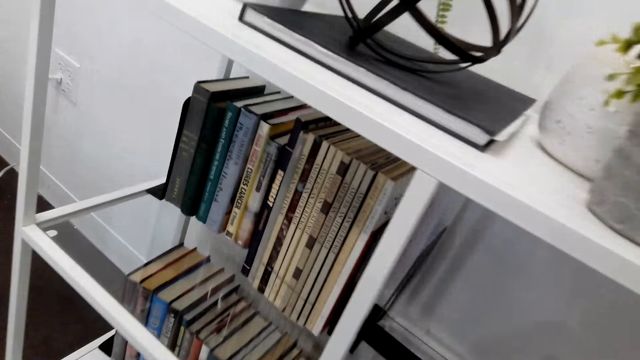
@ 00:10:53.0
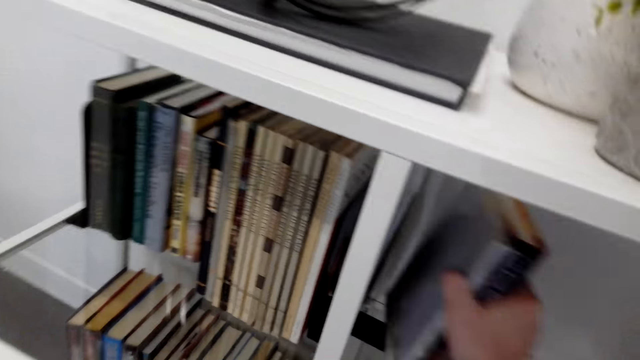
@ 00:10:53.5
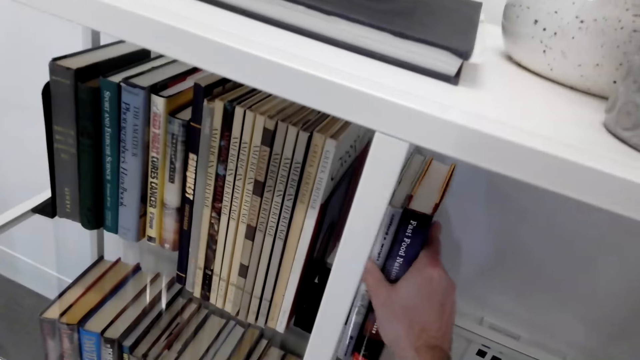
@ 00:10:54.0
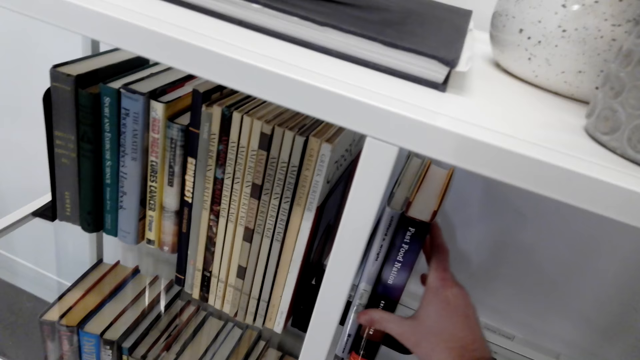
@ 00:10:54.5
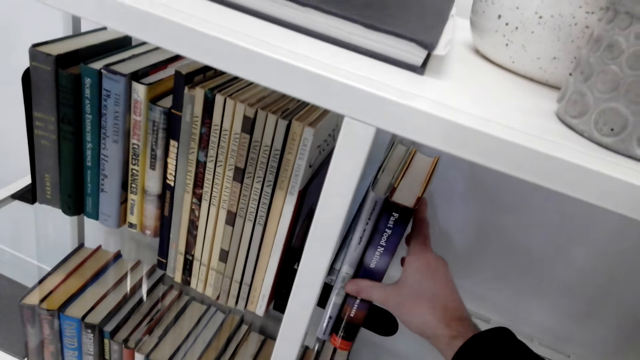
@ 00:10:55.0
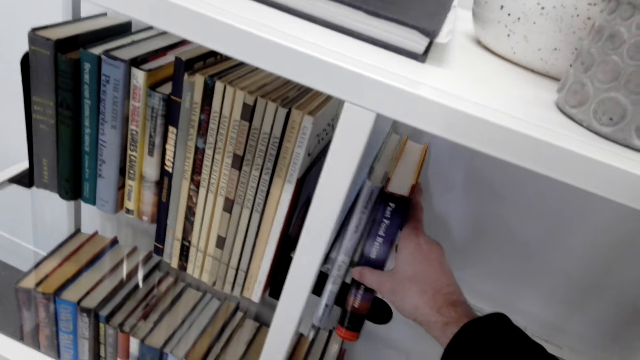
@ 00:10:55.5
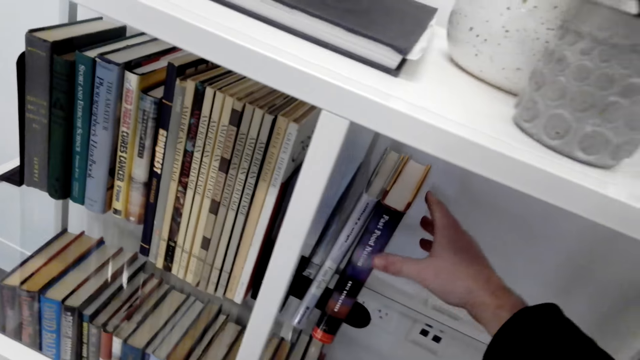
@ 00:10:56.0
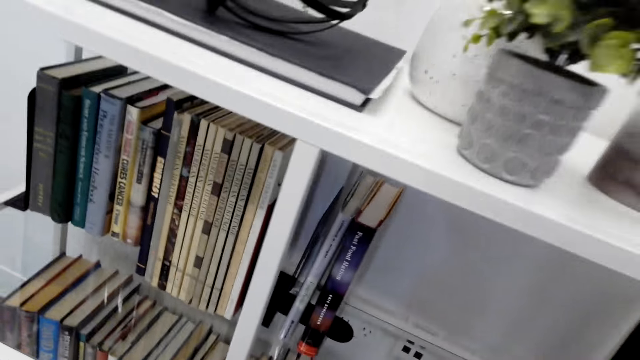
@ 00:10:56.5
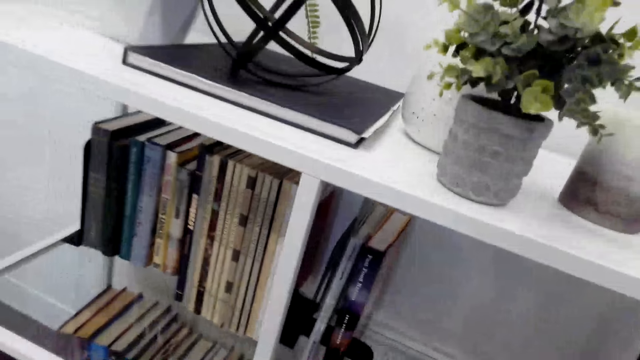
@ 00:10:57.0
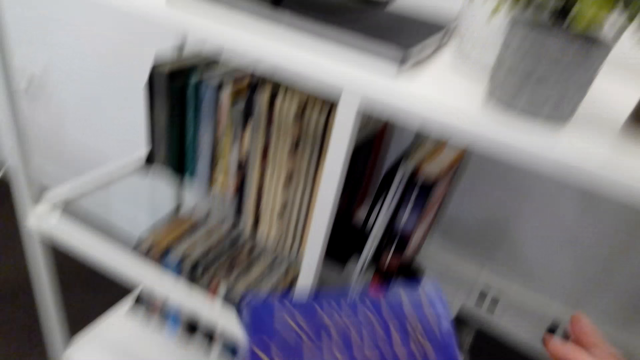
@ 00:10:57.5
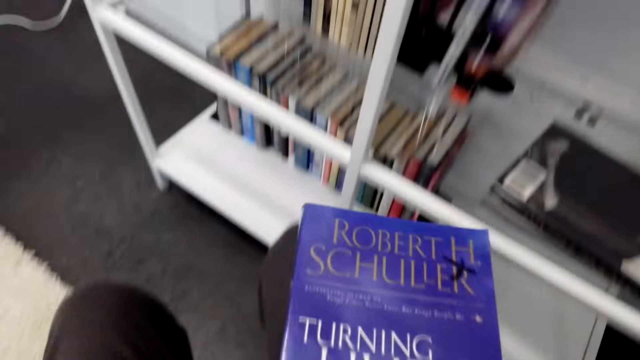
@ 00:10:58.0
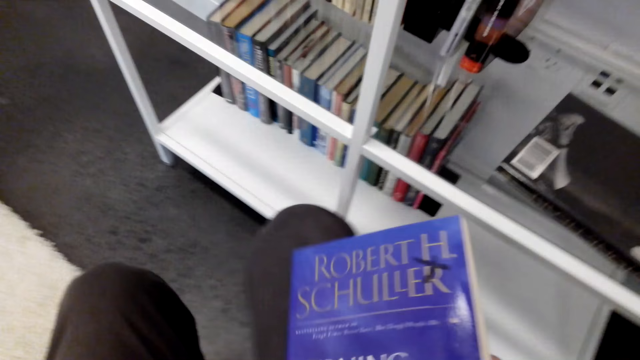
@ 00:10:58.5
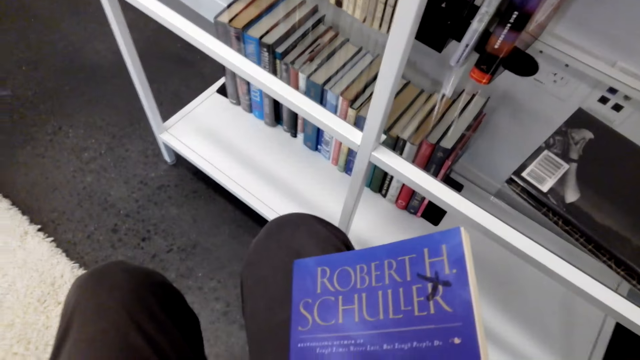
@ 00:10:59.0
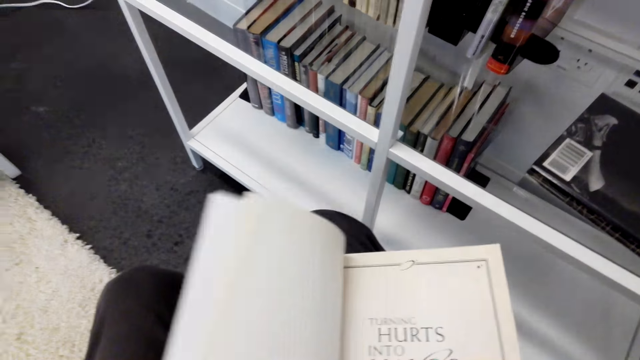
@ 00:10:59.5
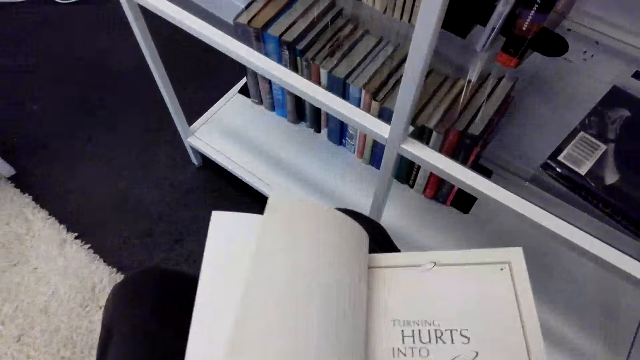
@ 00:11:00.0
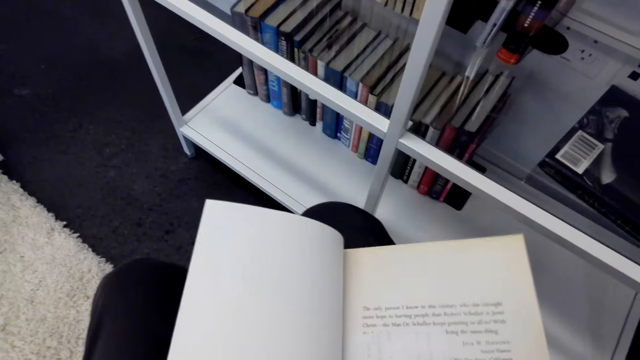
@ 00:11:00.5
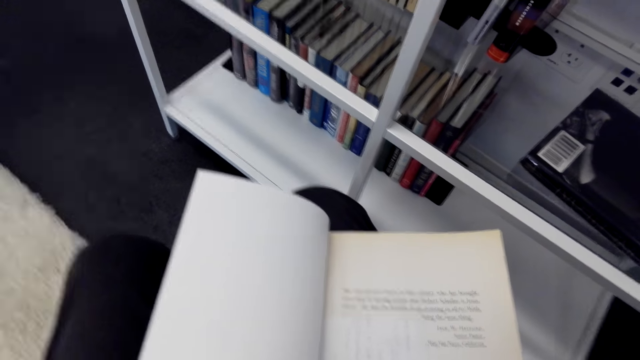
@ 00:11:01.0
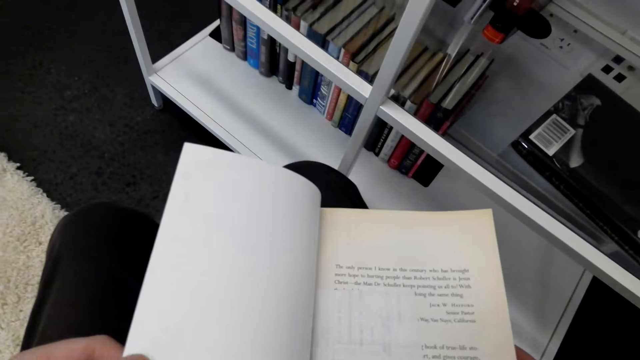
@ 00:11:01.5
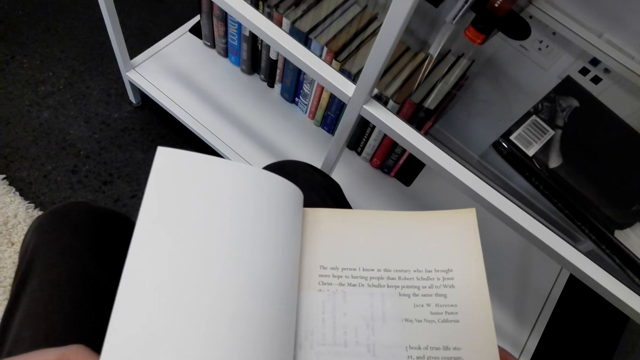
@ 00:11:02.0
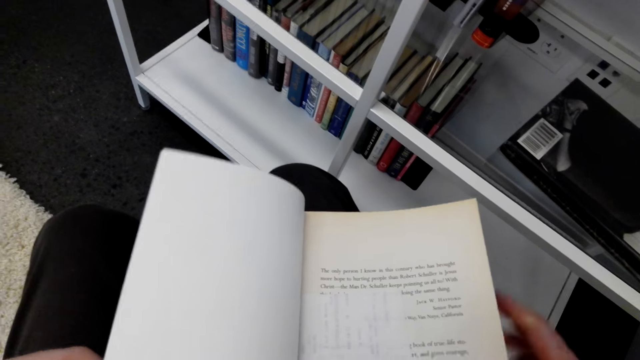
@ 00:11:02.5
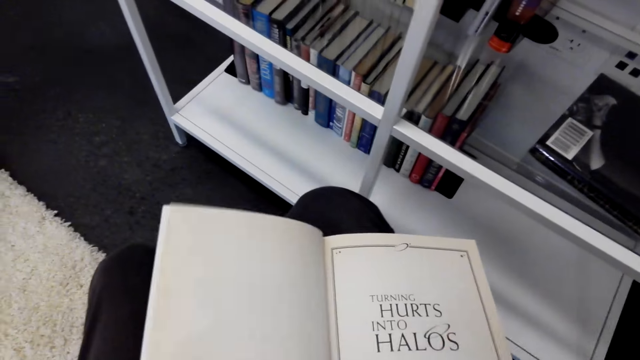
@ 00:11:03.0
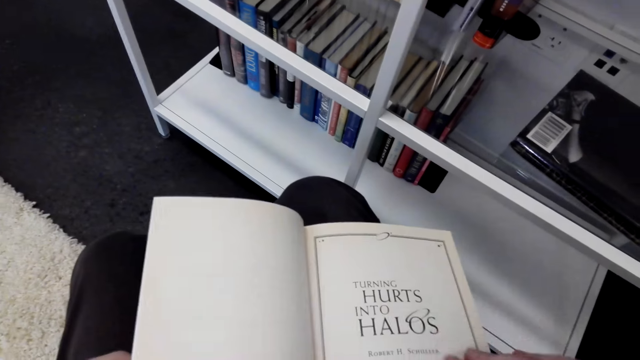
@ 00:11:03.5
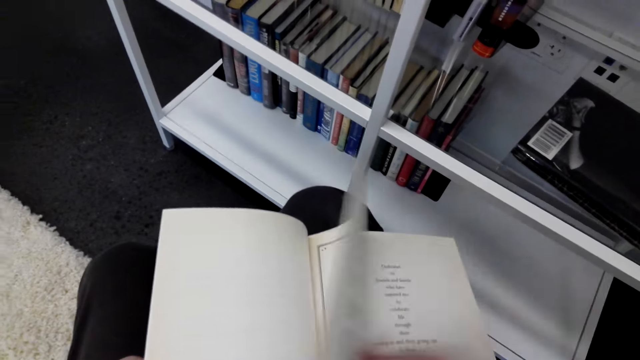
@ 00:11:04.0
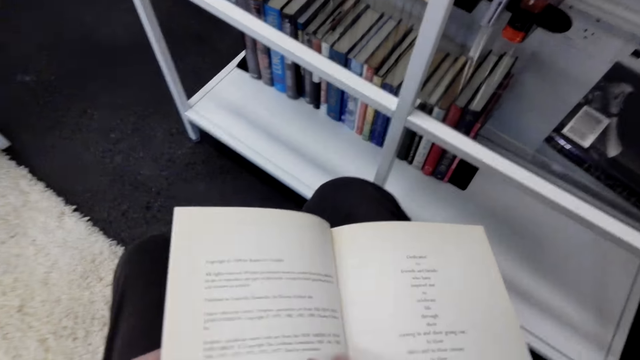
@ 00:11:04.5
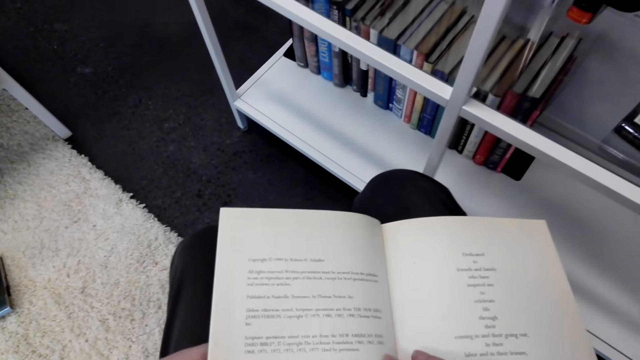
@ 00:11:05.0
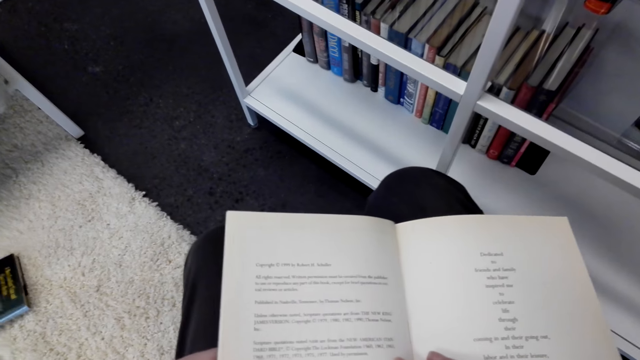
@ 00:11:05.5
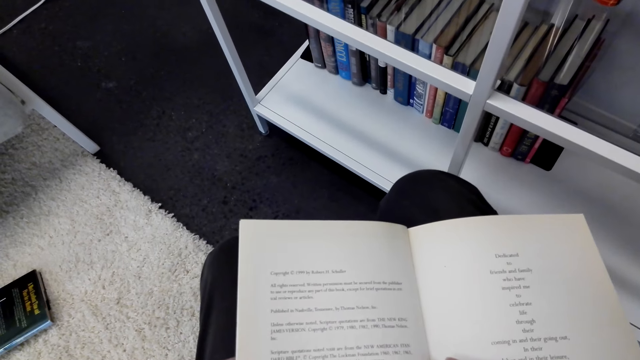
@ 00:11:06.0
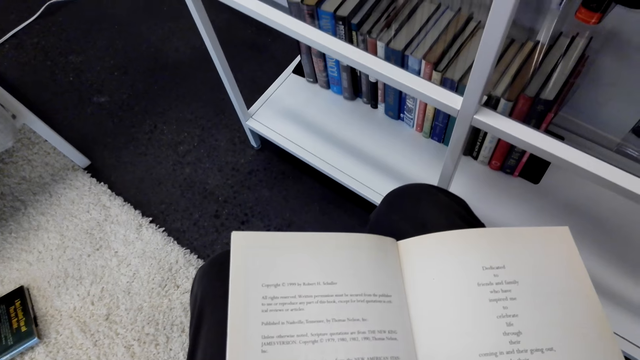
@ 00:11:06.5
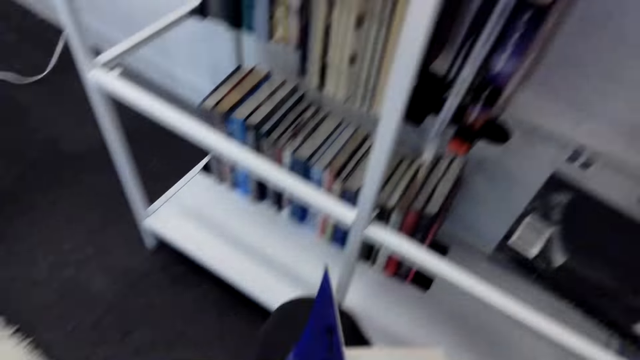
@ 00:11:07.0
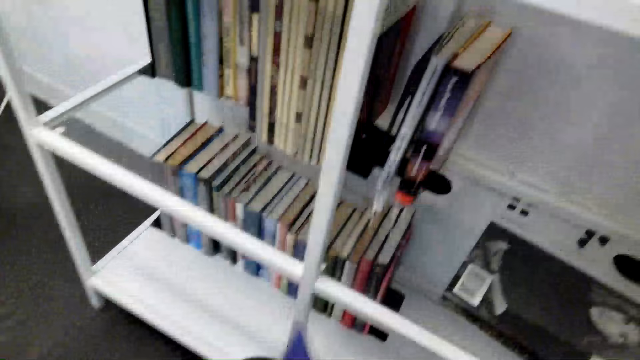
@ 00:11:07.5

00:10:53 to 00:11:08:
The camera wearer places the book on the shelf. They pick a book from the shelf. They open the book. They open the pages of the book. They stare at the book. They open the pages of the book. They peruse through the pages.

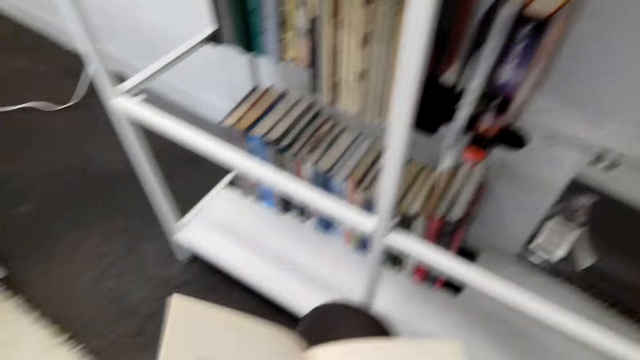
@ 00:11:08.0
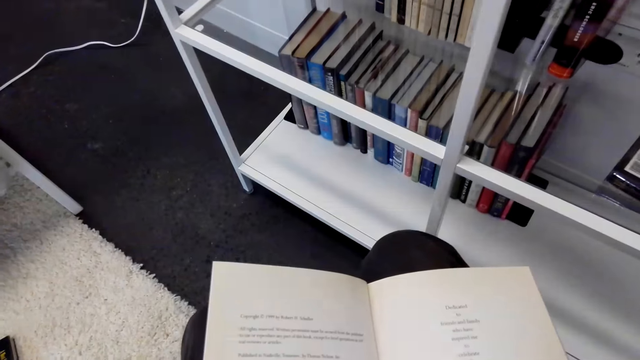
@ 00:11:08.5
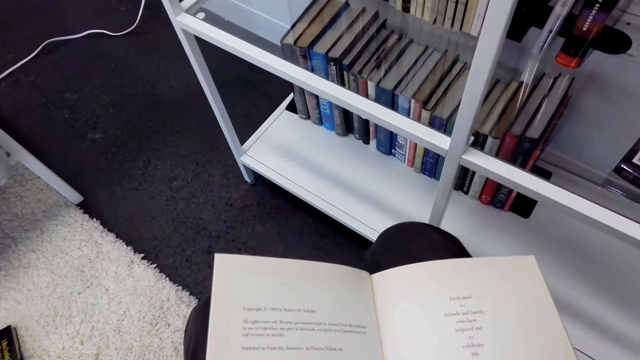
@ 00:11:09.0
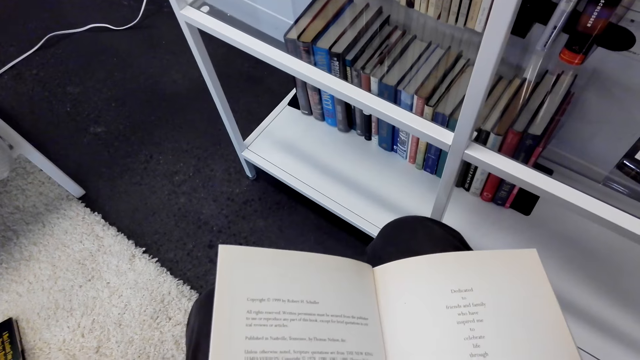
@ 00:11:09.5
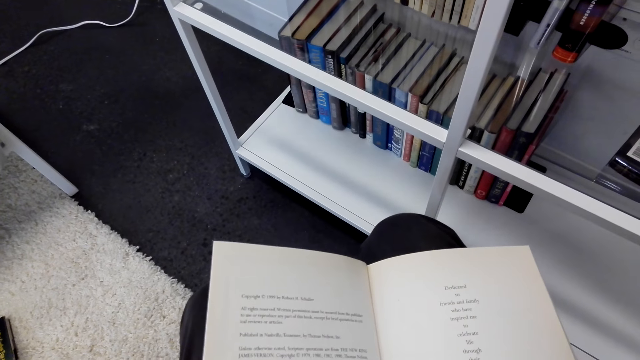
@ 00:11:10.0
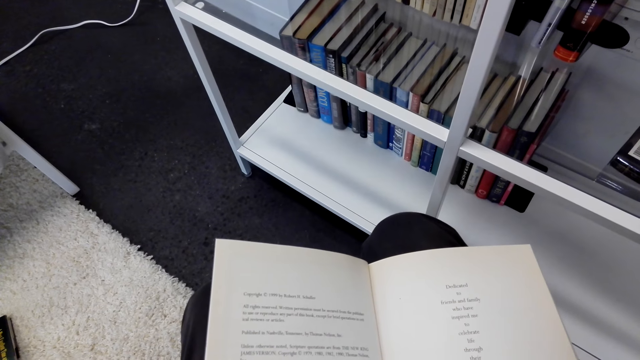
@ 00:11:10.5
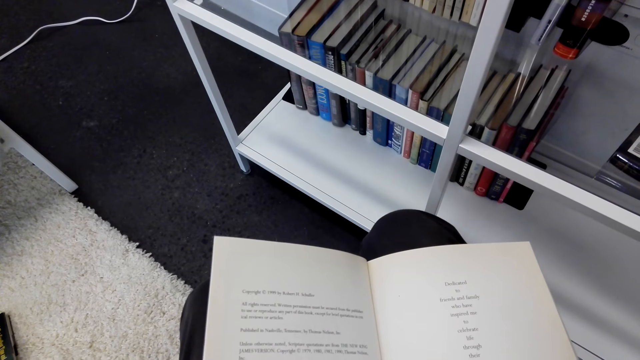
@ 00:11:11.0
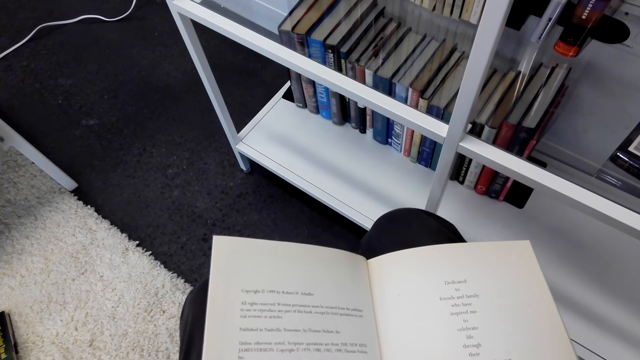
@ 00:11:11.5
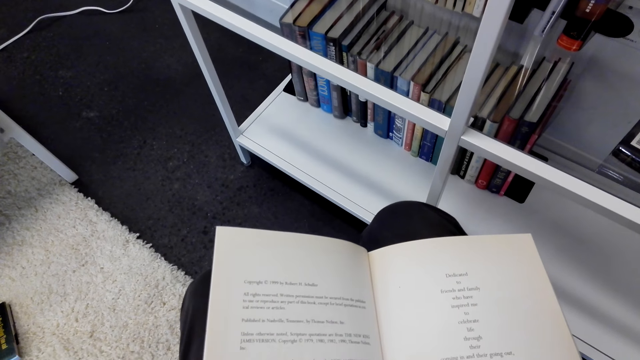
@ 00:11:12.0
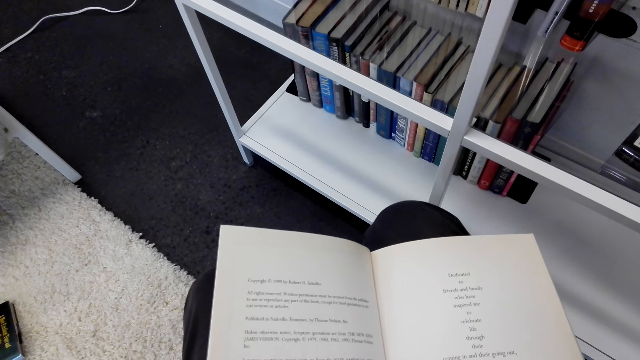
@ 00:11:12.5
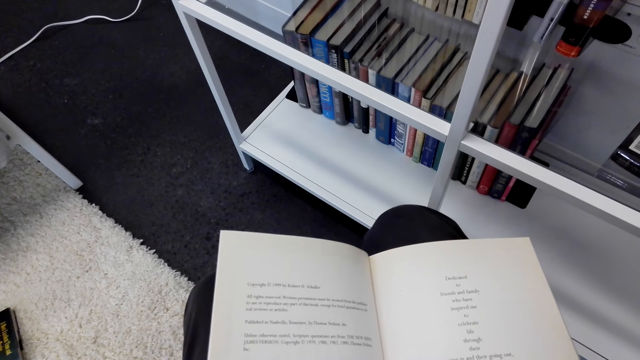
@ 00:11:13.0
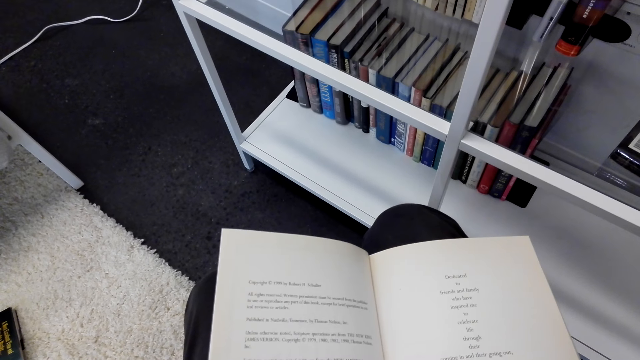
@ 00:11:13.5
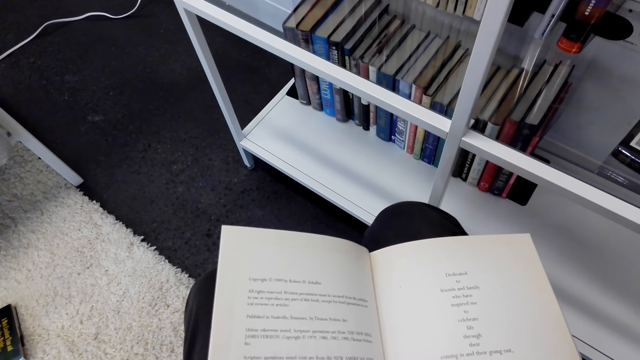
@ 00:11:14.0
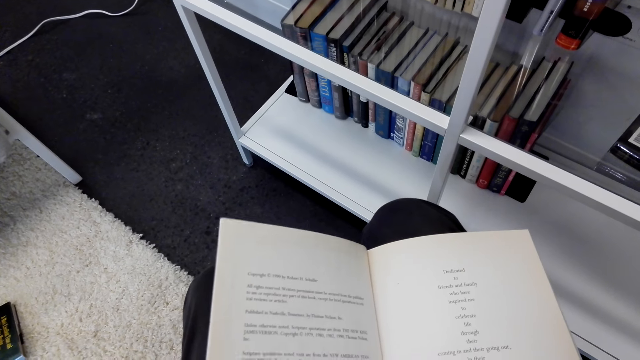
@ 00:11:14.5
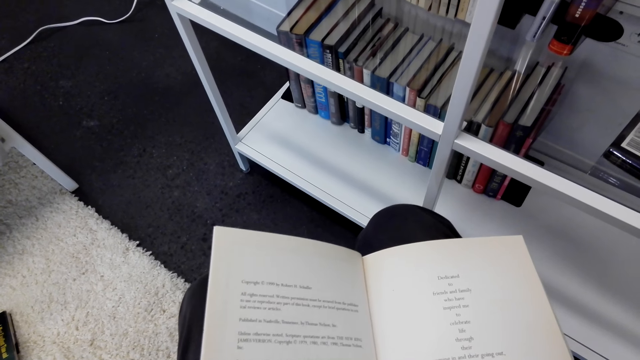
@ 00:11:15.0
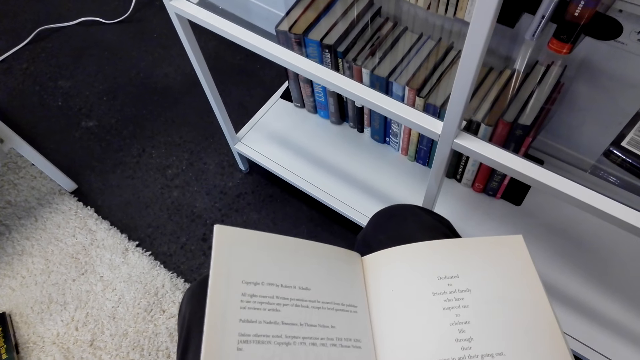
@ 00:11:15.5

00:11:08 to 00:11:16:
The camera wearer stares at the book.
